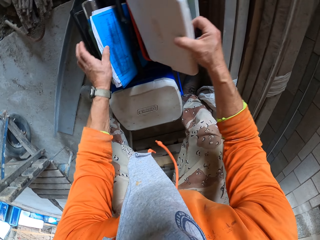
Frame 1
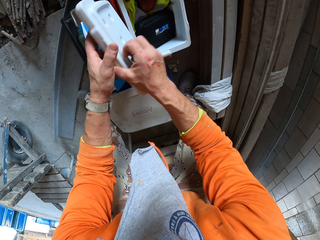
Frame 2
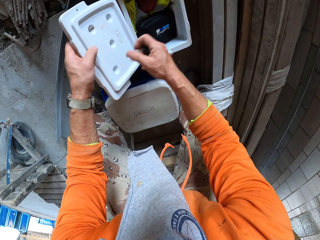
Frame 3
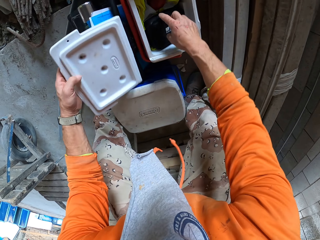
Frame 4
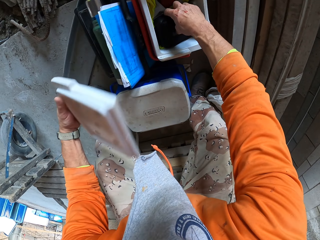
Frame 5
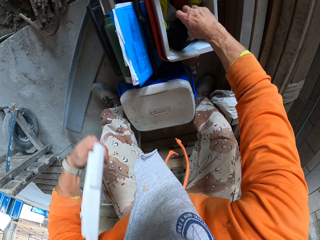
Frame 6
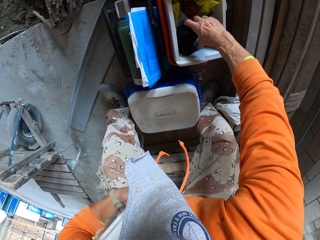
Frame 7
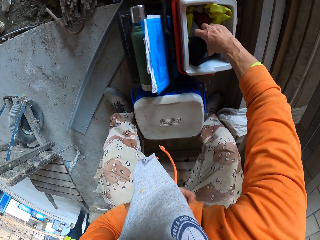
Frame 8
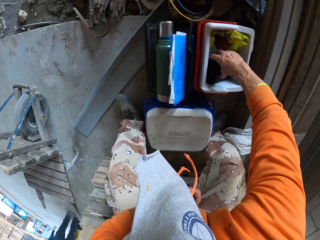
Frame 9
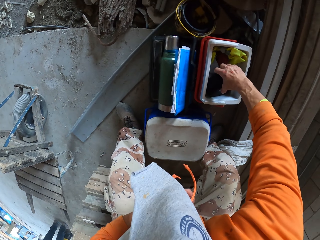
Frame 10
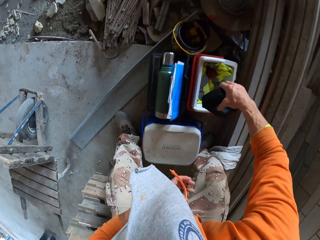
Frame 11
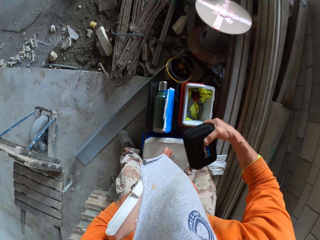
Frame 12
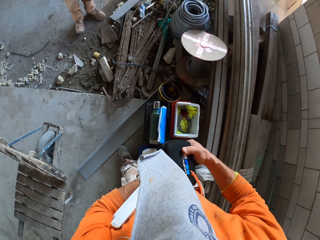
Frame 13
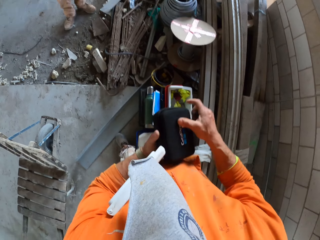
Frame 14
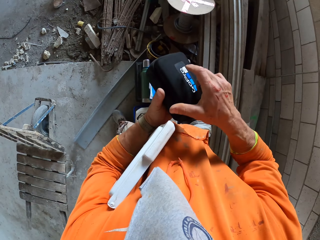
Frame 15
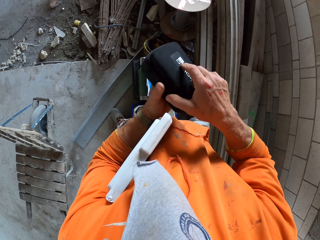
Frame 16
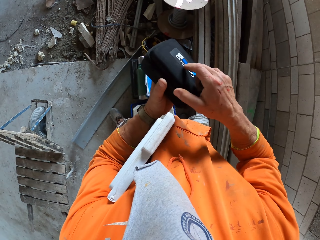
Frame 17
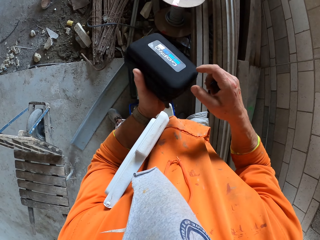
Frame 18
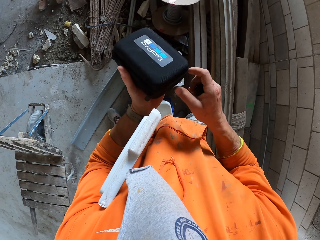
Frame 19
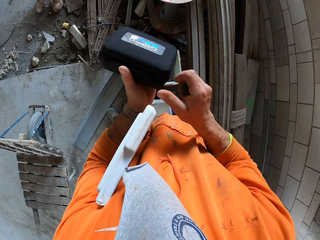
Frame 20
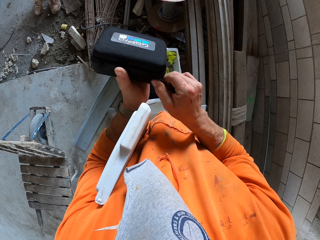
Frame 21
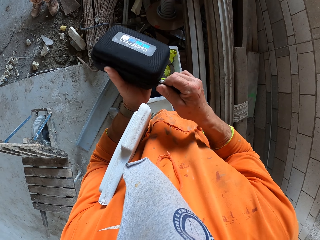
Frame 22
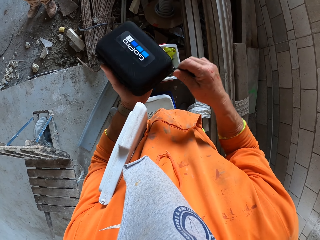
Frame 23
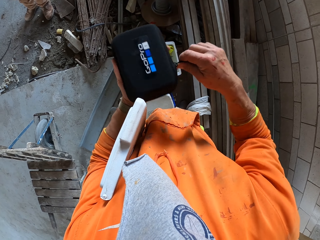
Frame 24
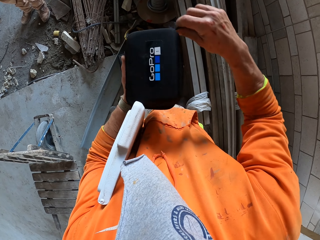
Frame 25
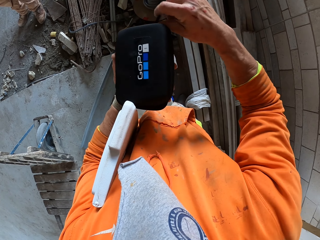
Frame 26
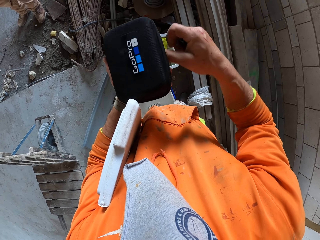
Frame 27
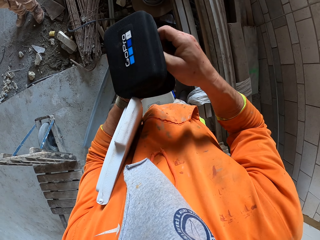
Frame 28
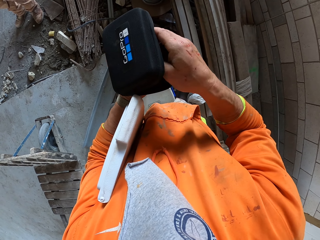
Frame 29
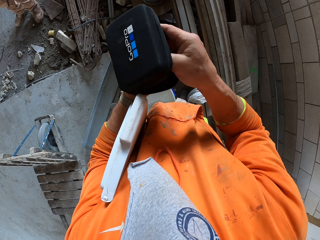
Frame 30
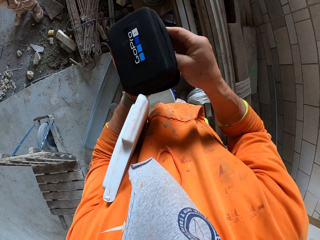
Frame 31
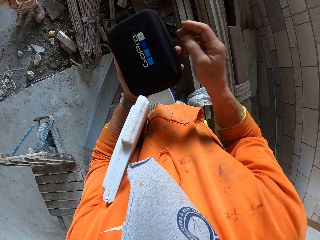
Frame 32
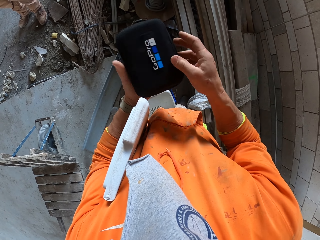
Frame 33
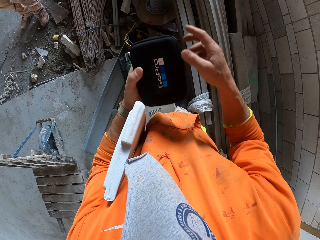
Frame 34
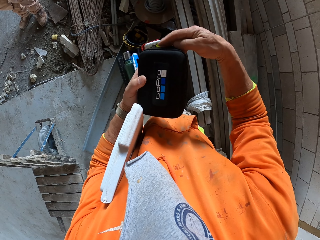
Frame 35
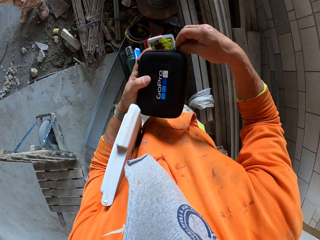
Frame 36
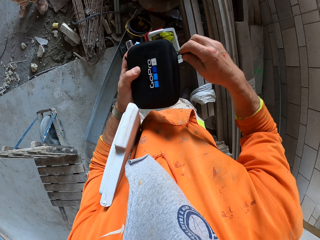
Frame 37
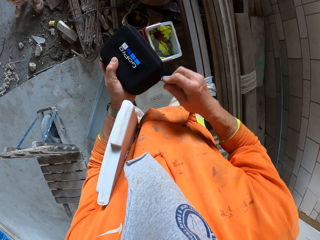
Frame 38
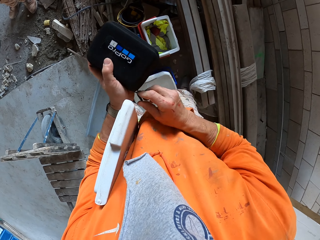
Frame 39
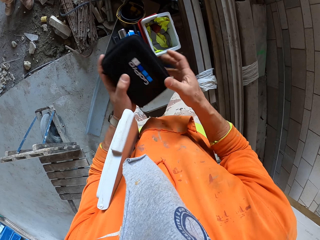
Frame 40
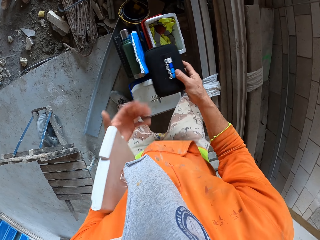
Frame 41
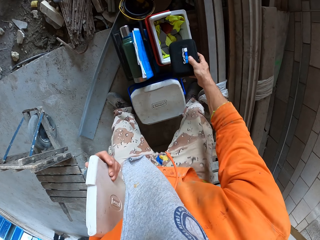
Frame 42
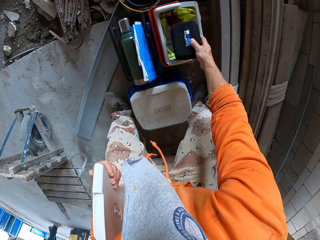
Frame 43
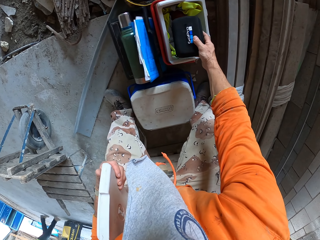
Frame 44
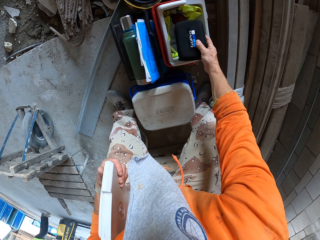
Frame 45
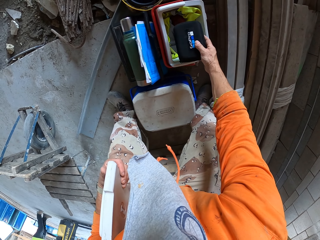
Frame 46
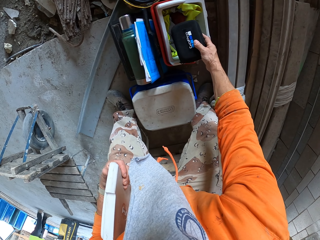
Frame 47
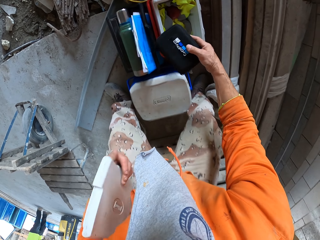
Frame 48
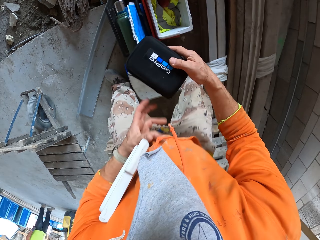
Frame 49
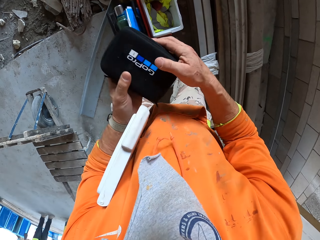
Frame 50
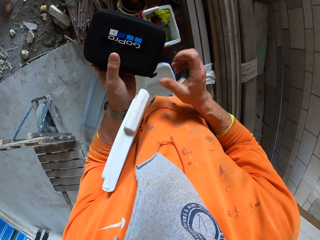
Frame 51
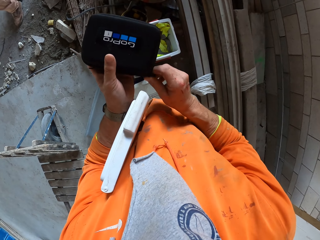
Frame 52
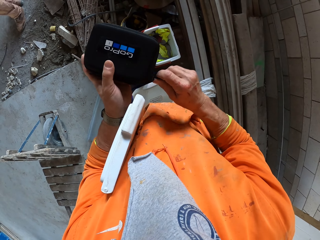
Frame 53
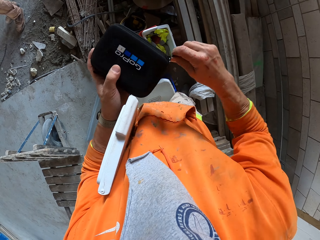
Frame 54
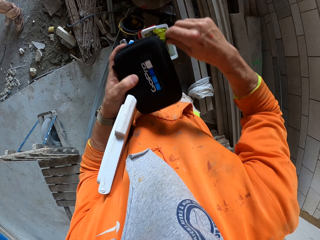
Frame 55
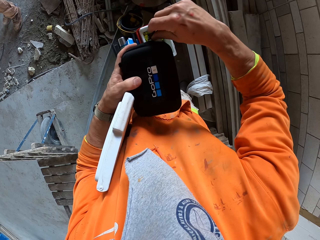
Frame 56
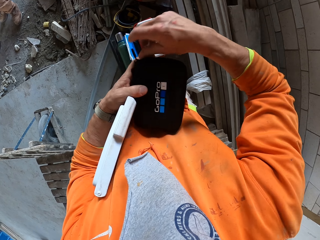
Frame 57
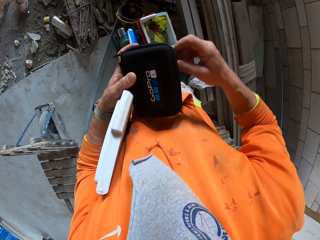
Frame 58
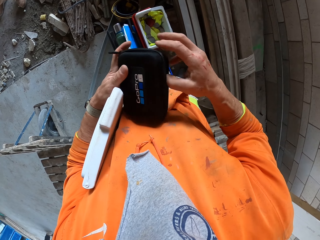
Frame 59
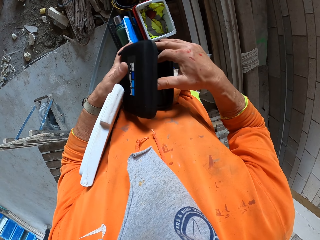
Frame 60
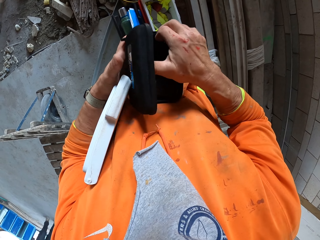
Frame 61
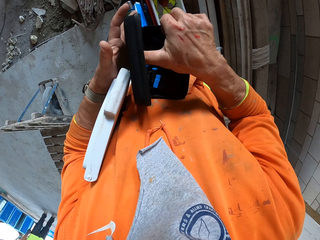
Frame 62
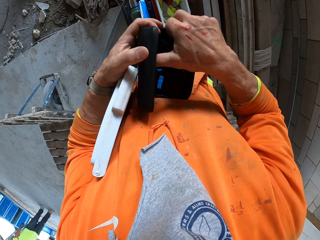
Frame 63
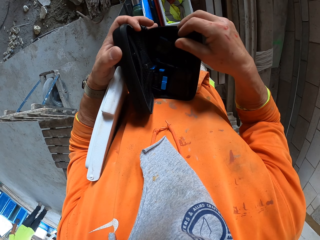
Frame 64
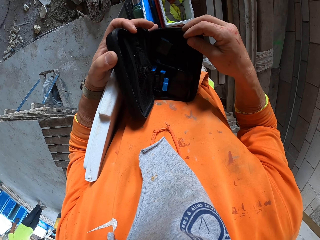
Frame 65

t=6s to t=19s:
The camera wearer opens a toolbox. They take a small bag from the toolbox. They open the small bag. They put something in the small bag. They close the bag. They put the bag in the toolbox. They take the bag again from the toolbox. They open the bag.

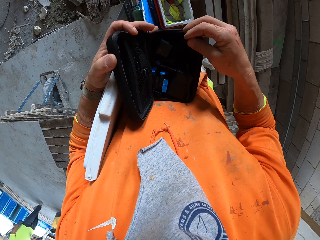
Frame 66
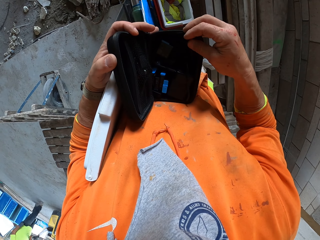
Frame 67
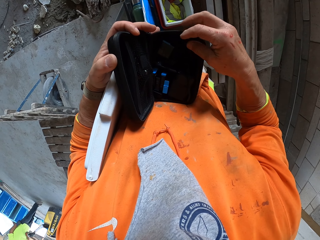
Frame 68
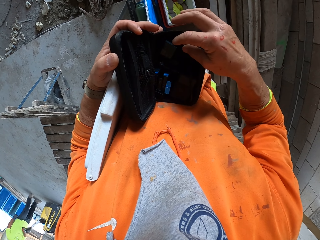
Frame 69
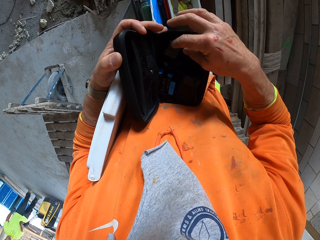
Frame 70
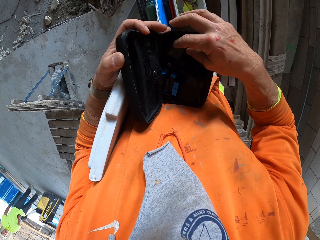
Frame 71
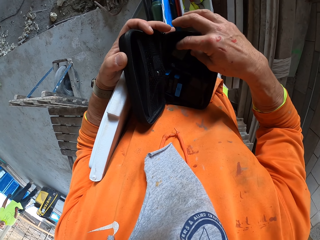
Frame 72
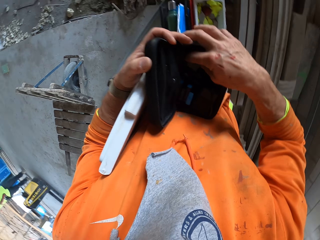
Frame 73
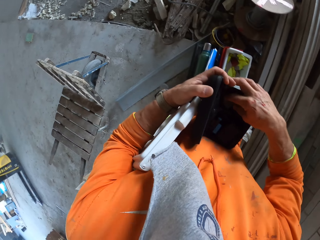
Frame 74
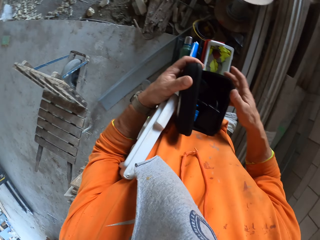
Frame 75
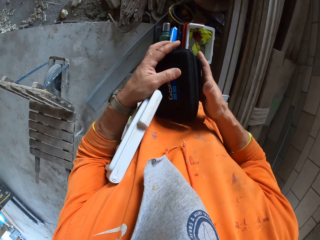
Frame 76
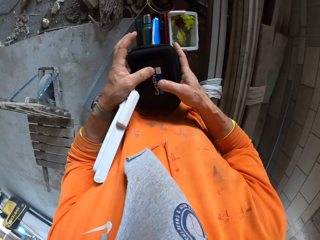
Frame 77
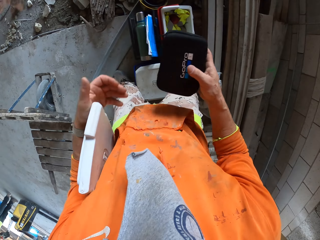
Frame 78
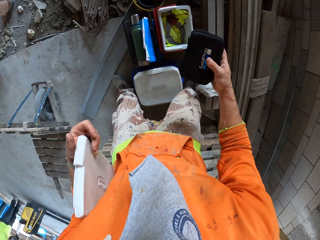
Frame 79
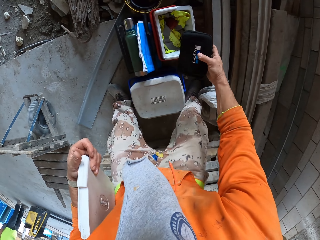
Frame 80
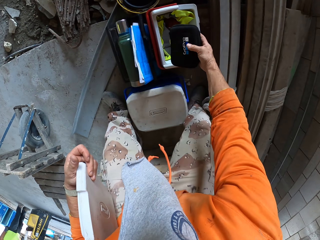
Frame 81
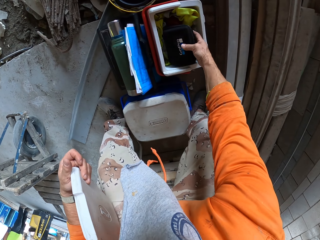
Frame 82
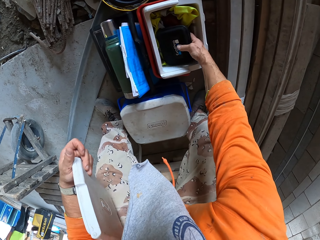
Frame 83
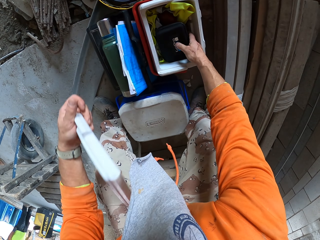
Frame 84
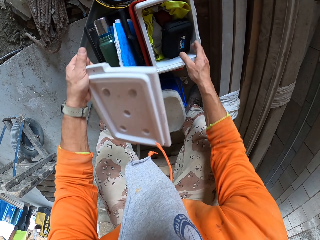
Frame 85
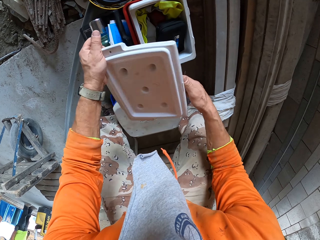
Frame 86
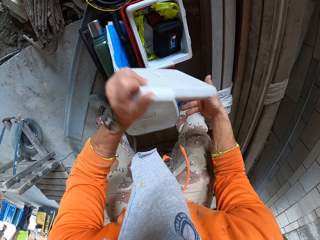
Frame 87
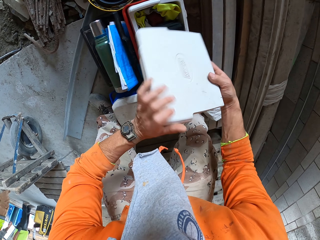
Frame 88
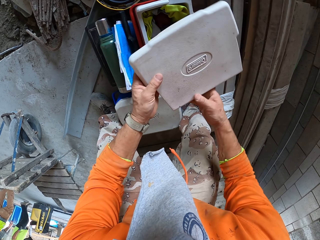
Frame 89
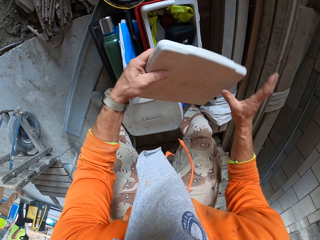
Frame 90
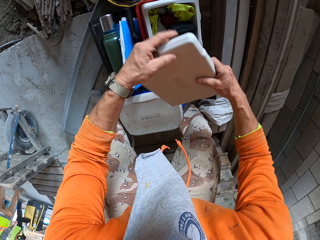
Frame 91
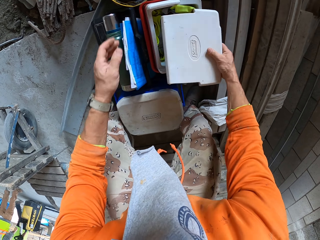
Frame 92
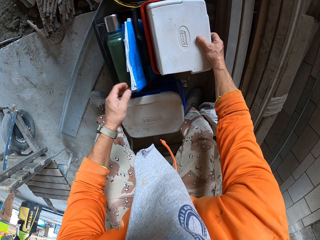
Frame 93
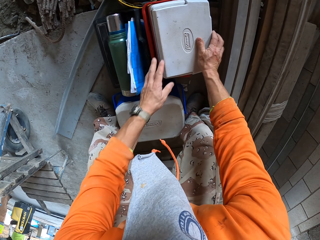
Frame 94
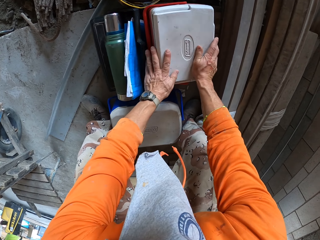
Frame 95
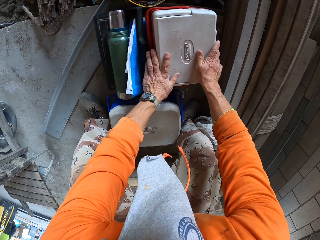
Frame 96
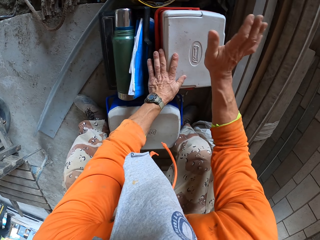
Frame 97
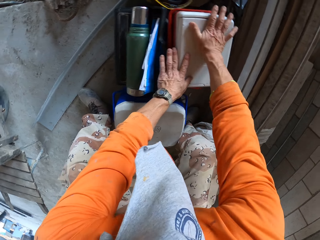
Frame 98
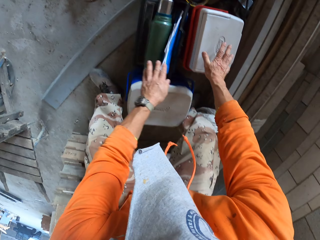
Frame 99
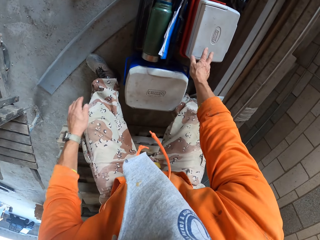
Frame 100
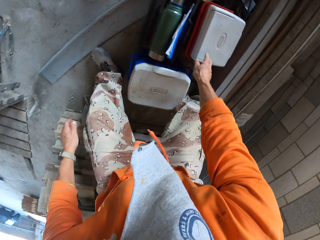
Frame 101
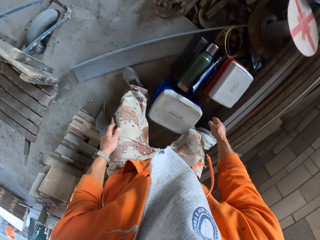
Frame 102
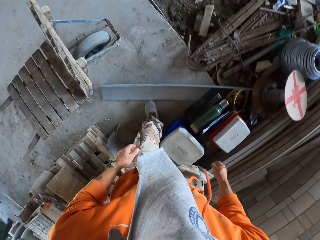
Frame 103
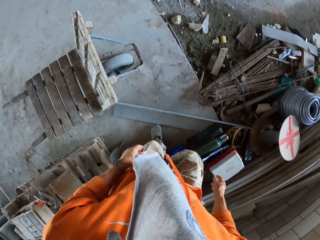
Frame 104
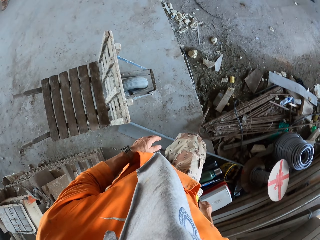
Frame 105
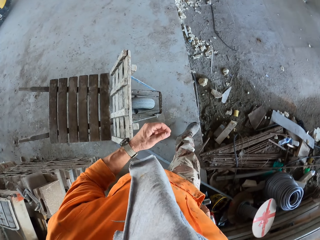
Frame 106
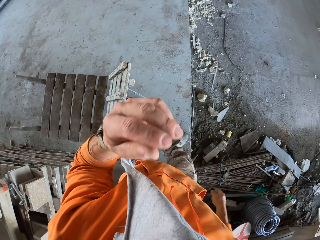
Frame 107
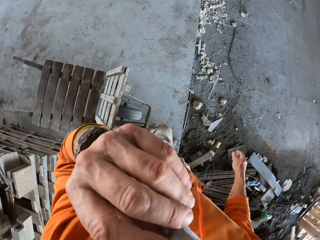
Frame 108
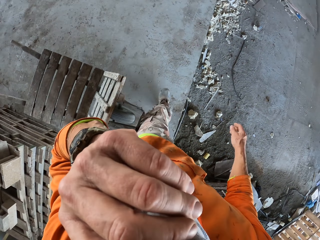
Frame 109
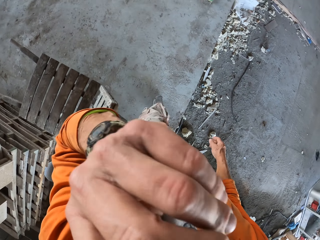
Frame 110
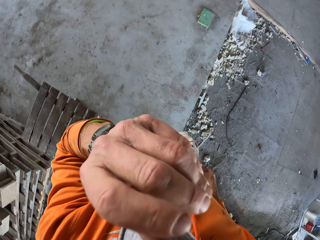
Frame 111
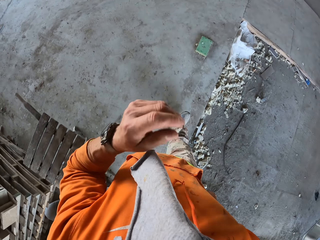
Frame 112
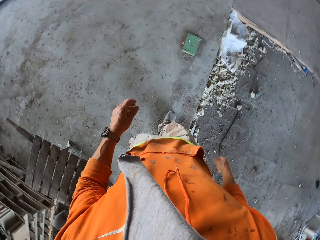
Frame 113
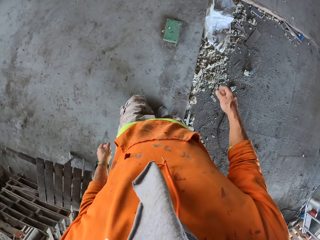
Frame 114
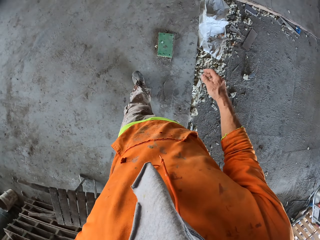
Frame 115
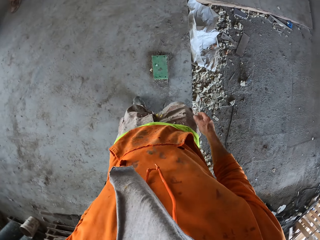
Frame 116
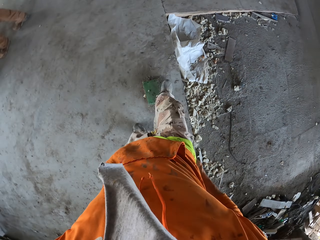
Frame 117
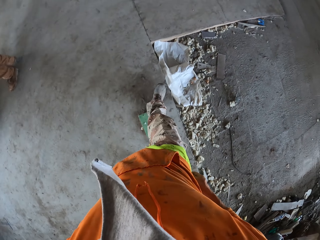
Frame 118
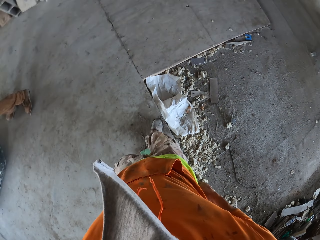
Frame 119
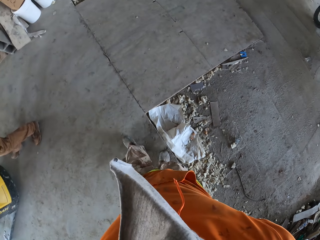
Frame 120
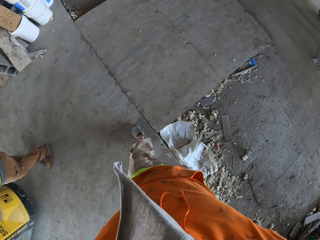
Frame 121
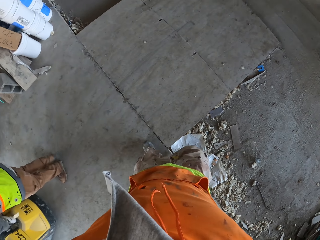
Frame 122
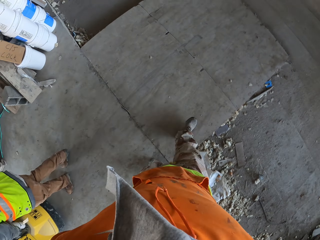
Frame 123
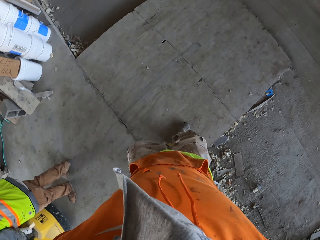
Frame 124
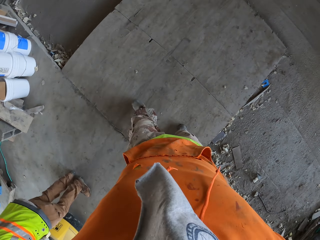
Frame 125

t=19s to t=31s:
The camera wearer looks in the bag. A person pushes a floor grinding machine around the area. The camera wearer closes the bag. He puts the bag in the toolbox. He closes the toolbox. He walks around. He adjusts his mask. He touches his face.
